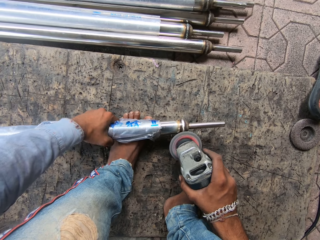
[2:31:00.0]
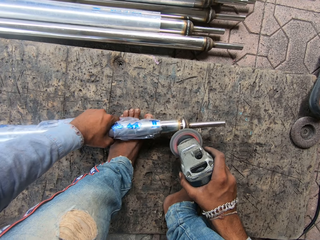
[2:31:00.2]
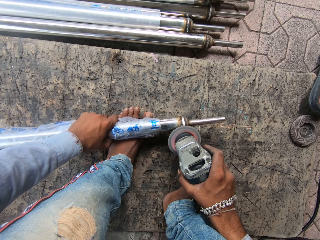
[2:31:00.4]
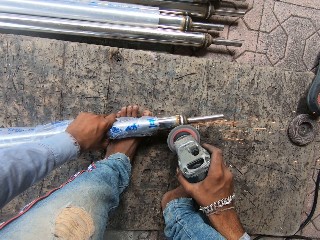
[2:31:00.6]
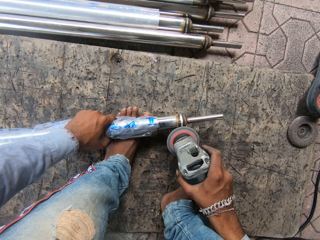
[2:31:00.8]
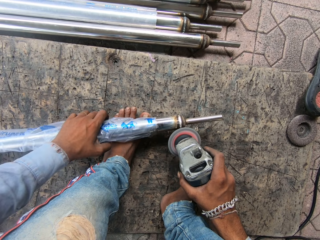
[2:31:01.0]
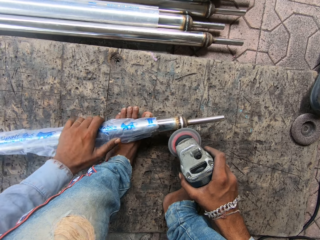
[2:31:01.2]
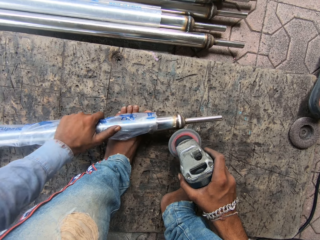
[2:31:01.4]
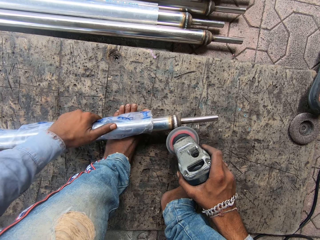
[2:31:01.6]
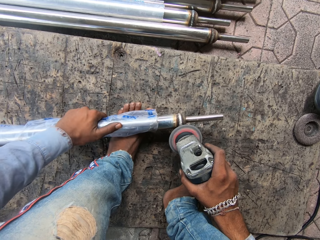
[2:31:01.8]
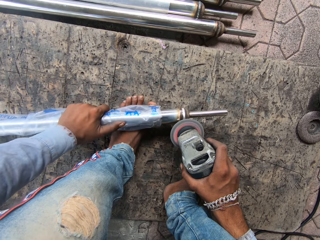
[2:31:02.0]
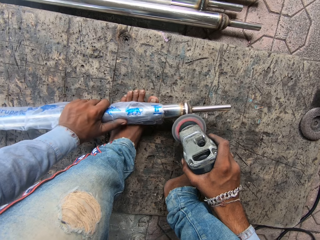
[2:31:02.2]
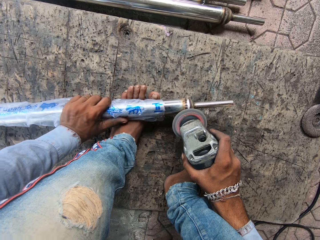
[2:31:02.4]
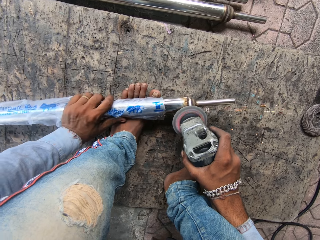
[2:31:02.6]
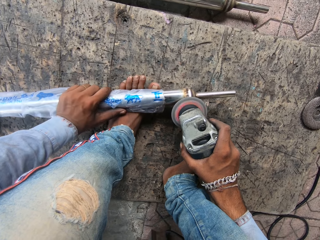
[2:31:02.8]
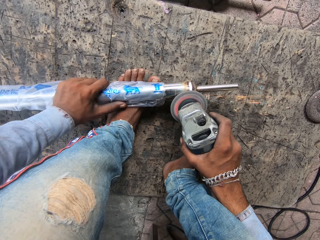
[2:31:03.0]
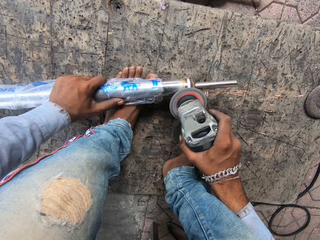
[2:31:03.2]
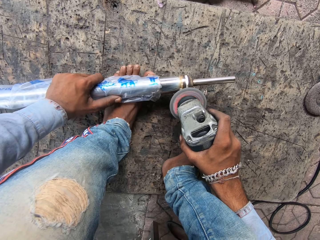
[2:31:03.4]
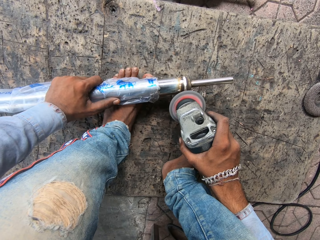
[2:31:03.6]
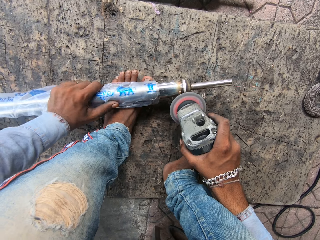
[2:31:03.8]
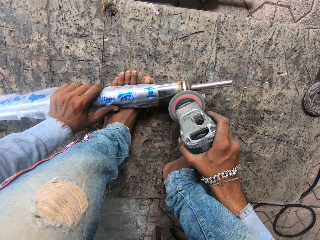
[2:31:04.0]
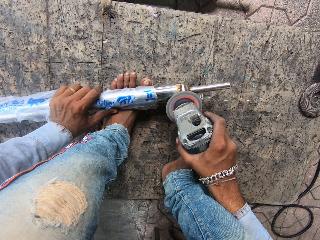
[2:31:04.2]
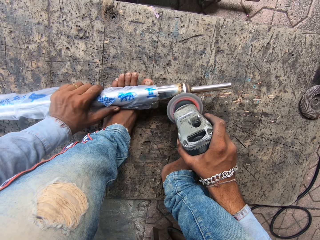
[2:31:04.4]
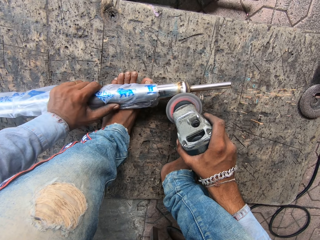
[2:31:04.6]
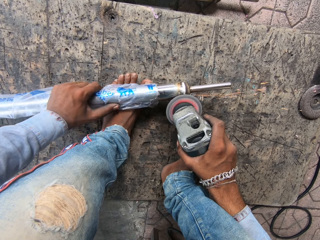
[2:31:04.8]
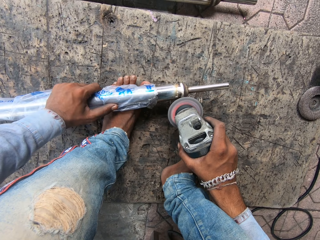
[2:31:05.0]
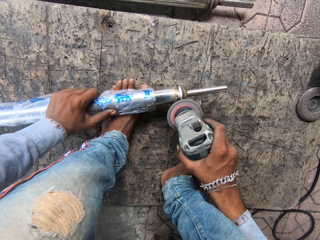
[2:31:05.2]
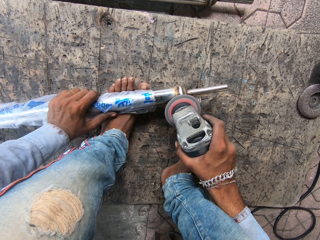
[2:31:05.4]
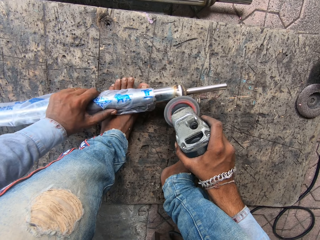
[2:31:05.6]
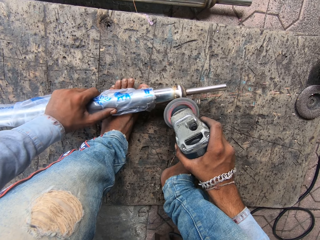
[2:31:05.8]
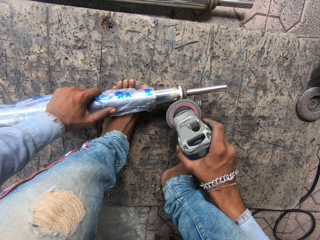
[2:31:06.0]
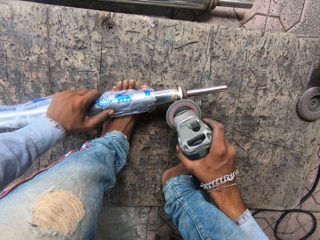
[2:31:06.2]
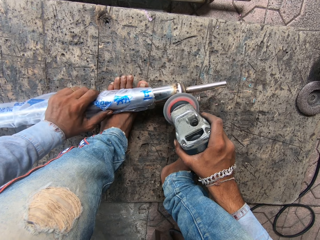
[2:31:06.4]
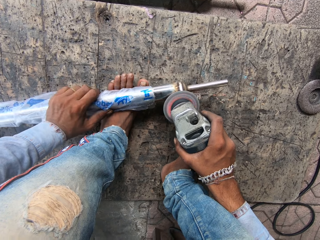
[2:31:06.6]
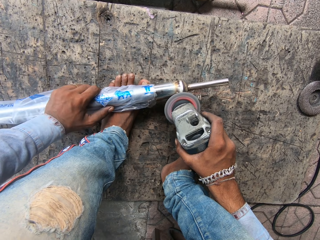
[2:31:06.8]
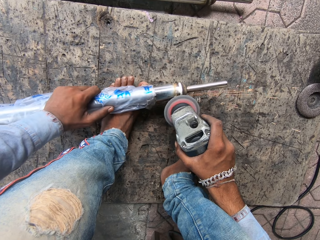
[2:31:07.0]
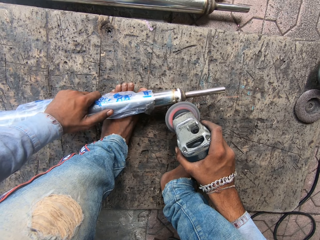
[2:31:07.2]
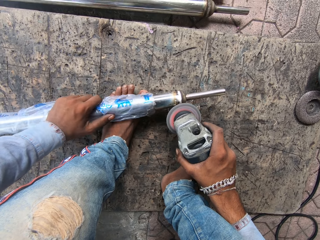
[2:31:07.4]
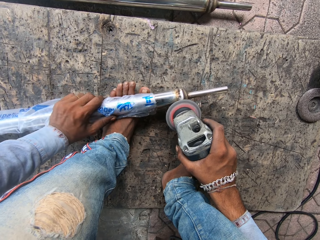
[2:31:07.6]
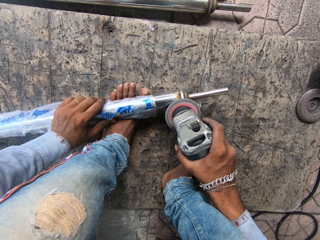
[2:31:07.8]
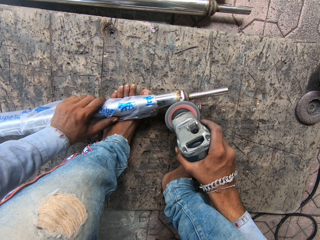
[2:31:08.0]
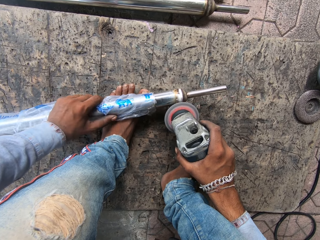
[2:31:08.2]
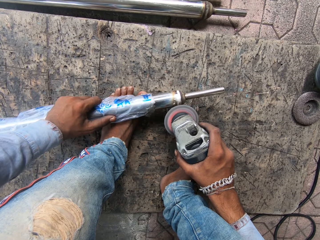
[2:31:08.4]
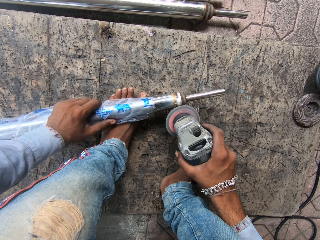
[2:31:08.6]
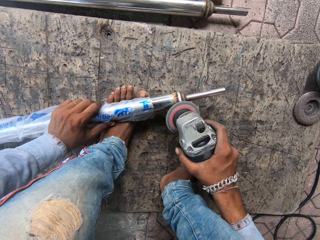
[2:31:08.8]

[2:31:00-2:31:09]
The camera wearer screws the metal.

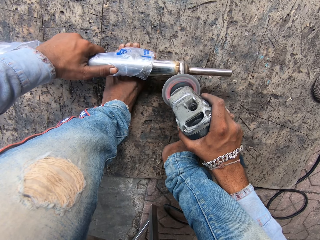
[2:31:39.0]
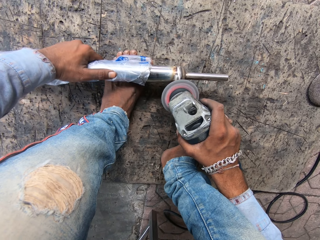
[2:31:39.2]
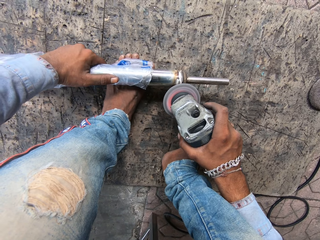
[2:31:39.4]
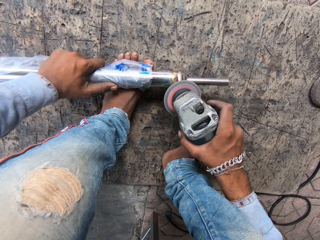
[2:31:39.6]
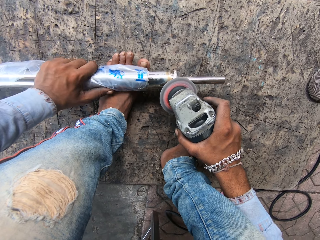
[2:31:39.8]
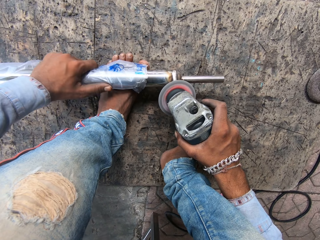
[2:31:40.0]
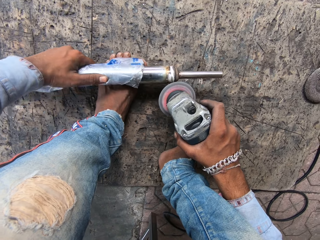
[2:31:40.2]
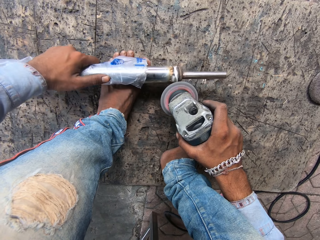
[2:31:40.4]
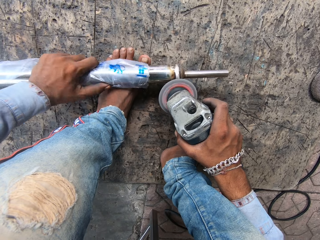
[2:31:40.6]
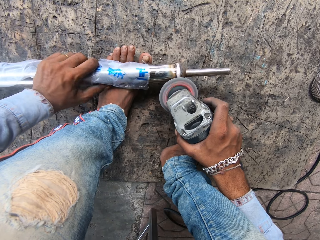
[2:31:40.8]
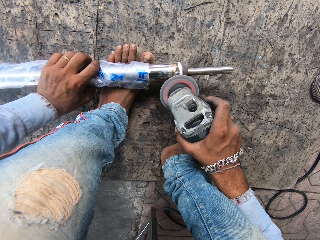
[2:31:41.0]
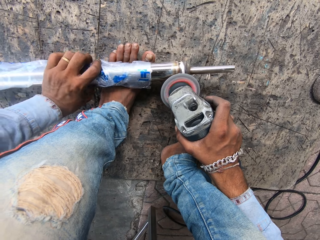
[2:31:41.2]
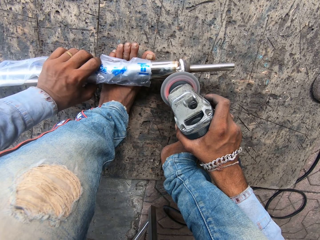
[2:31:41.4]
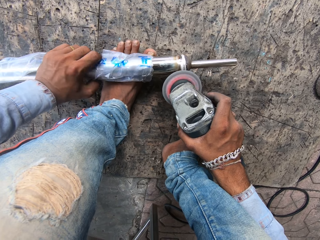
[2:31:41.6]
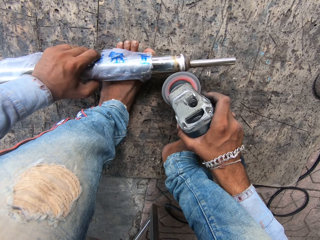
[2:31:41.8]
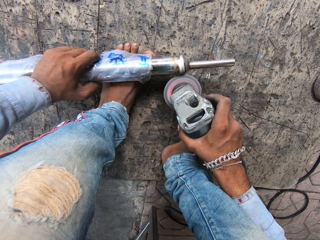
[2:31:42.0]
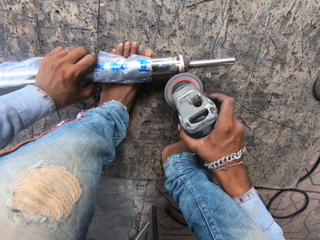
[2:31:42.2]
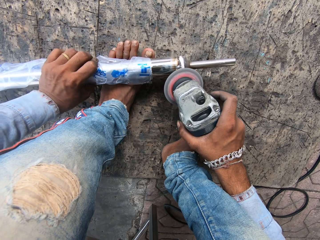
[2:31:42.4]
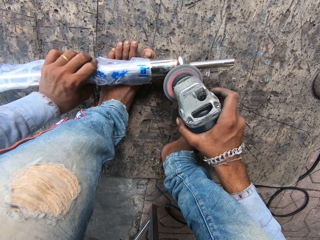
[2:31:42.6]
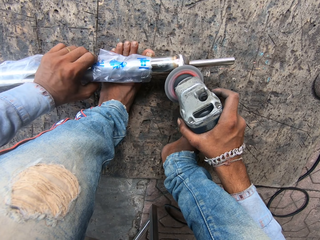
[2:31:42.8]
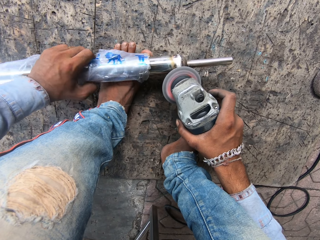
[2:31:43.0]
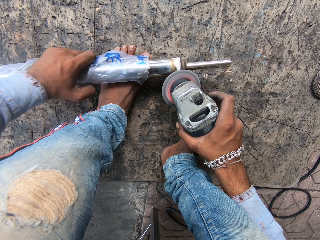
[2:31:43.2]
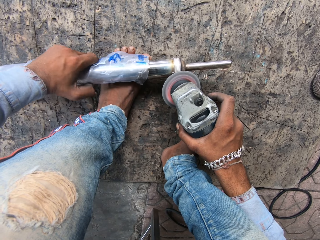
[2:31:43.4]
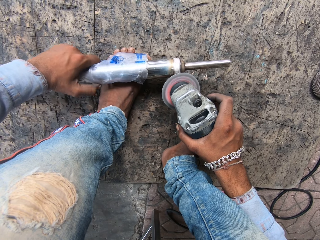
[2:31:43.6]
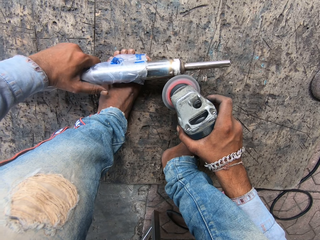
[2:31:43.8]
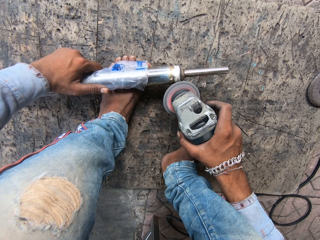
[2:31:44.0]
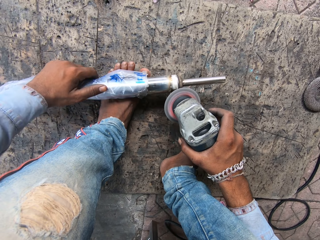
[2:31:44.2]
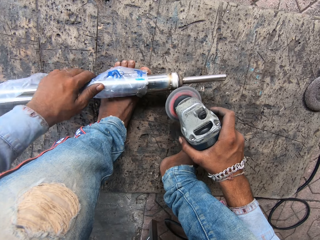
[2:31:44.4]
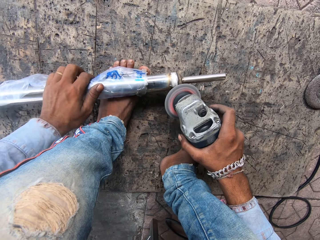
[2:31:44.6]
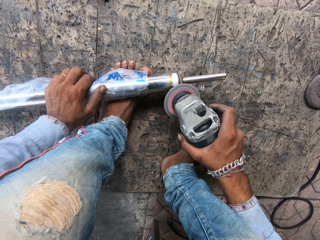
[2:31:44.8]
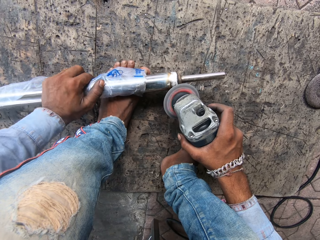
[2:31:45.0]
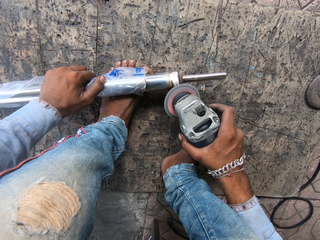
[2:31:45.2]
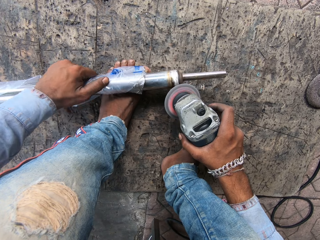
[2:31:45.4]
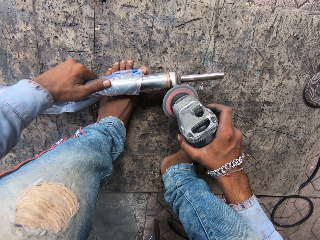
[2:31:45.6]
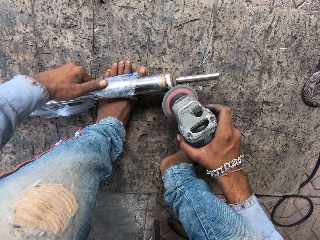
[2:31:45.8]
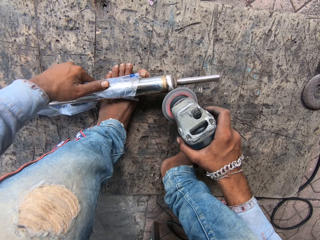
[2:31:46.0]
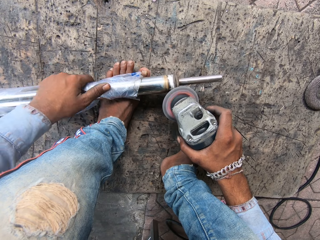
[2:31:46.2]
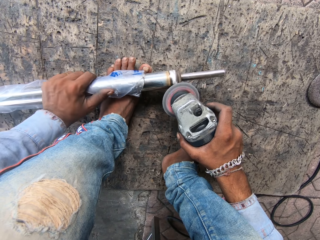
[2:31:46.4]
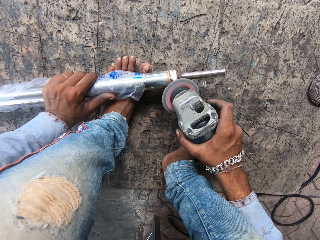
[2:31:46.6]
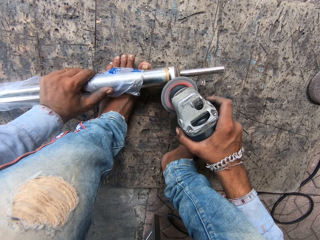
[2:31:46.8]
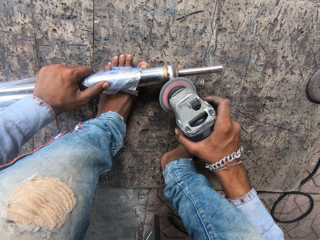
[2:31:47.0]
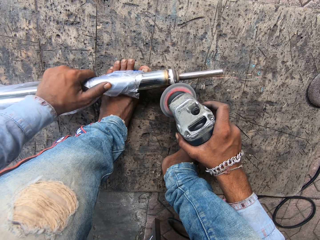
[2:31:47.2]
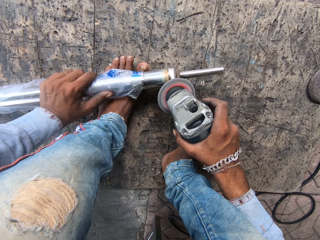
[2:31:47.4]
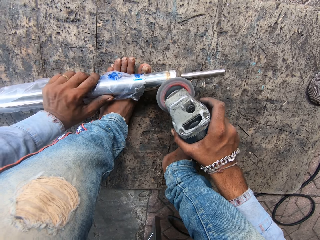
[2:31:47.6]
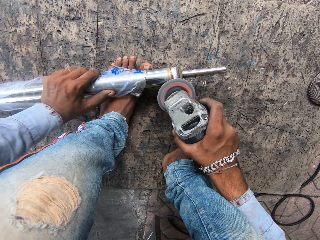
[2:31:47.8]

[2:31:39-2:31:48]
The camera wearer moves the metal. They screw the metal. They screw the metal again.

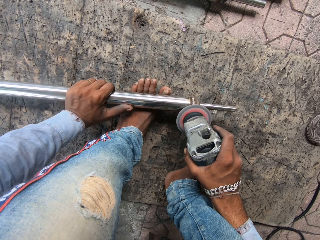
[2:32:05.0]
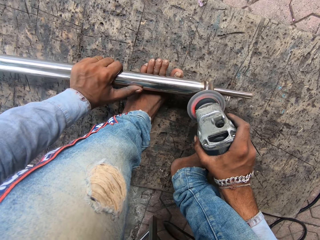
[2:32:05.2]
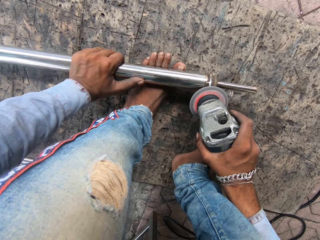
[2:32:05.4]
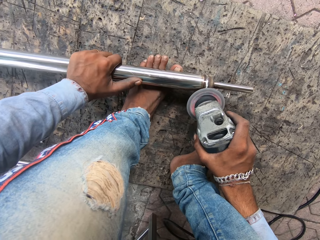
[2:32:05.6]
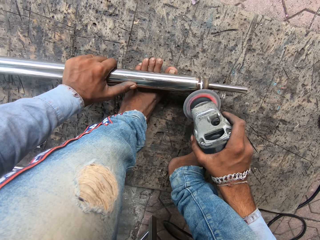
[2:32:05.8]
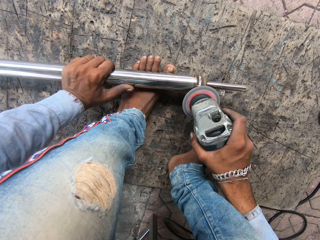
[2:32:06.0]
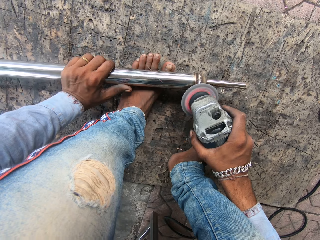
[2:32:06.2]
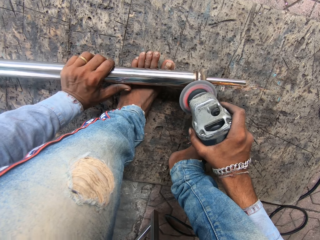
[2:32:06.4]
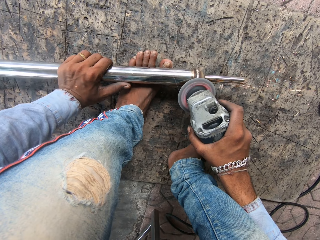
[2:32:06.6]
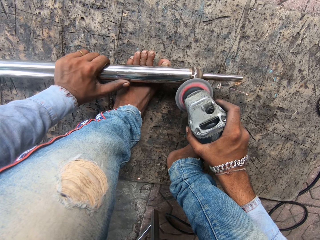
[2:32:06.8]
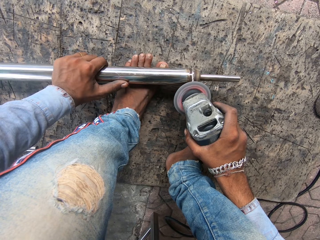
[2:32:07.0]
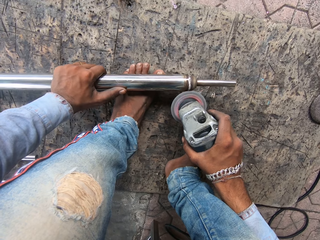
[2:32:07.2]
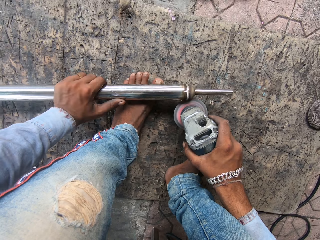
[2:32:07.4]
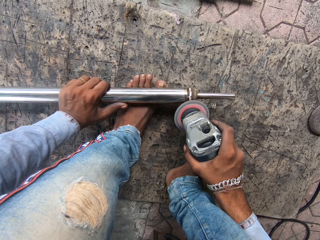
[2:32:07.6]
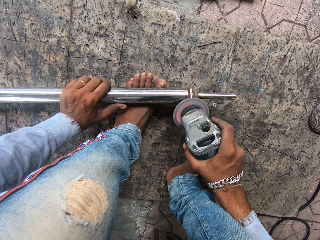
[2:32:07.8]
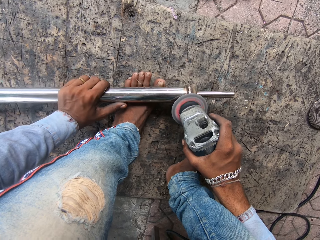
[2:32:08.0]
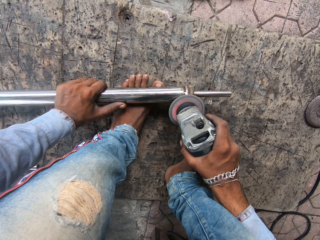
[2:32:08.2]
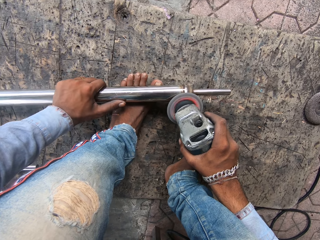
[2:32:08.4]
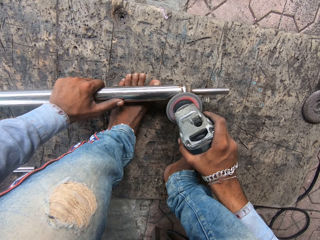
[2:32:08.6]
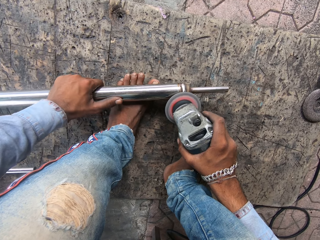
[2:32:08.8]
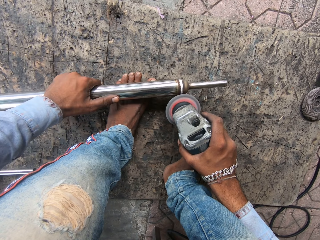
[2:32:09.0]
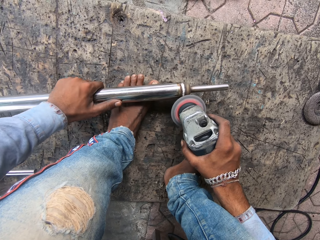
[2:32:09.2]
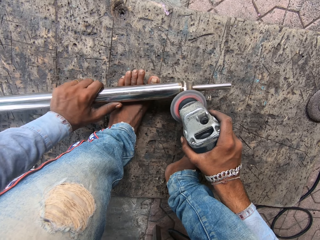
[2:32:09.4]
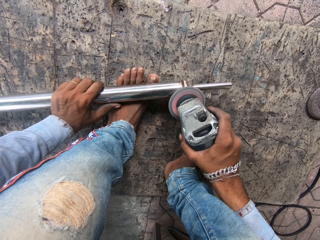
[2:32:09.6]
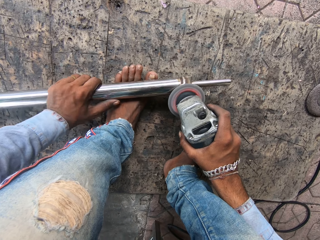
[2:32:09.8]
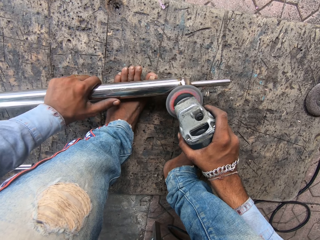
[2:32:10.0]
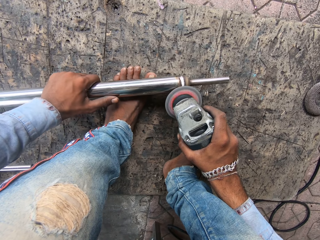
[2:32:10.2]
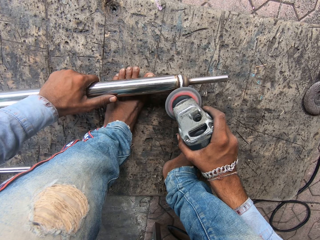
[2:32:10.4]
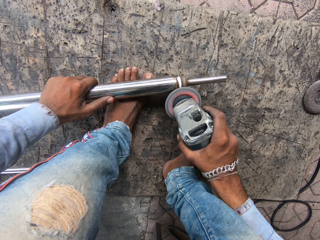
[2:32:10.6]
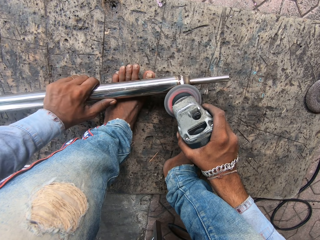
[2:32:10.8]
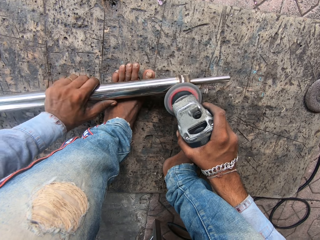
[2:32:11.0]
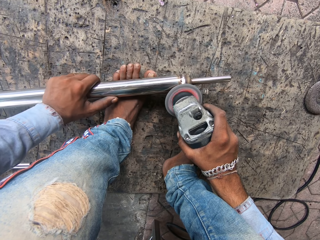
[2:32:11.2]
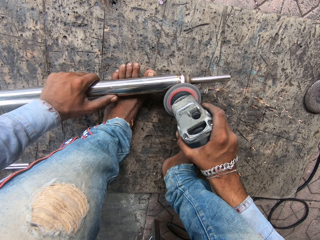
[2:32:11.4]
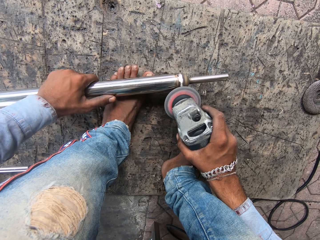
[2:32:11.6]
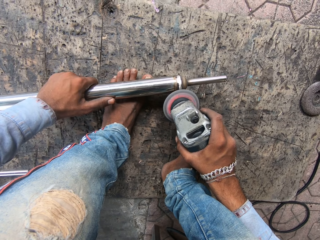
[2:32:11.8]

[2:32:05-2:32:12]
The camera wearer screws the metal.
